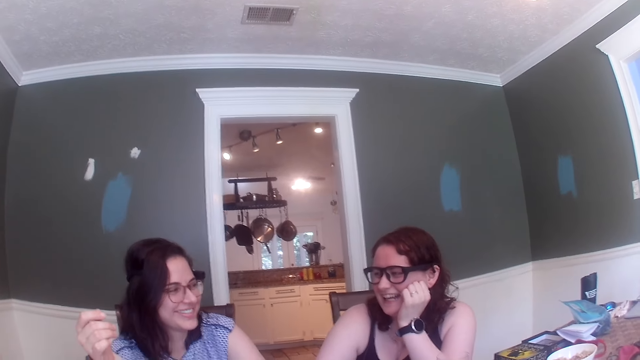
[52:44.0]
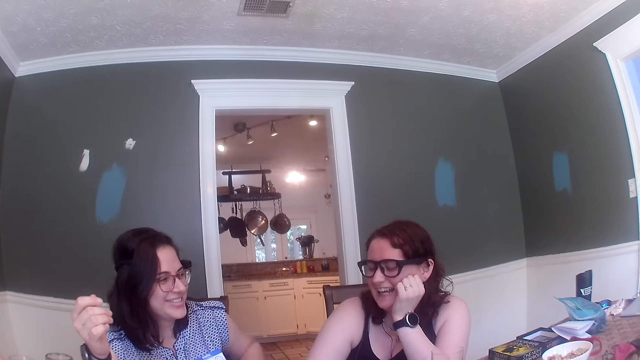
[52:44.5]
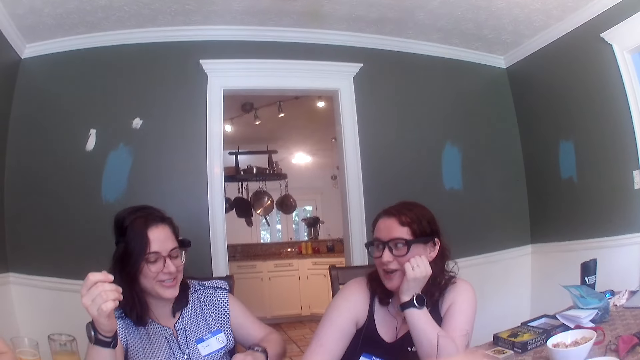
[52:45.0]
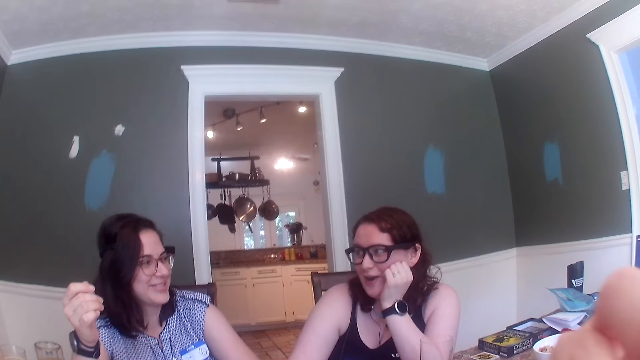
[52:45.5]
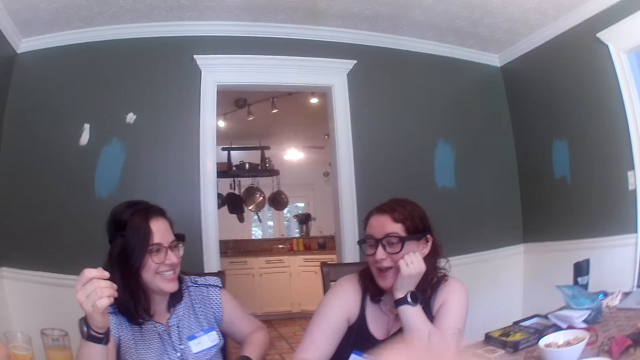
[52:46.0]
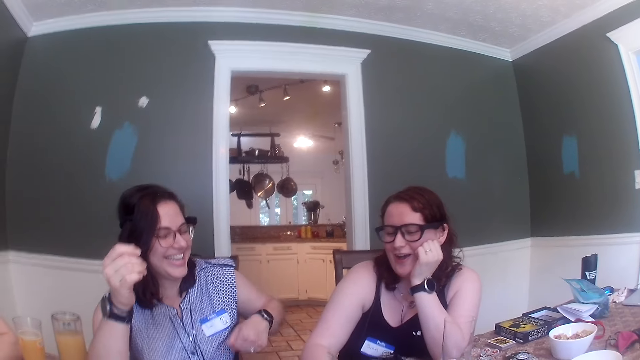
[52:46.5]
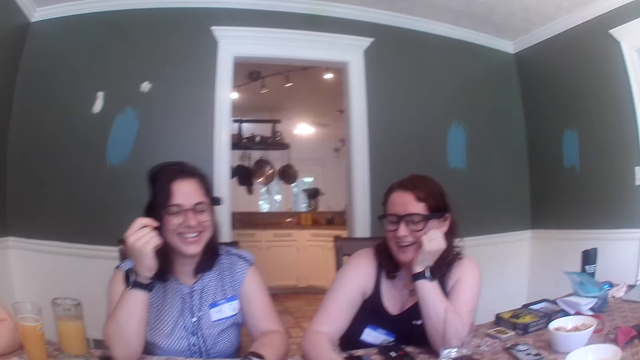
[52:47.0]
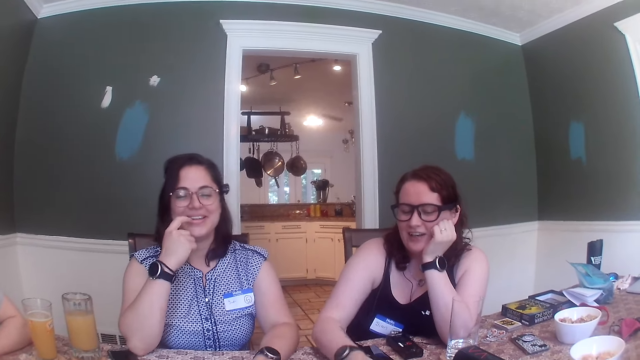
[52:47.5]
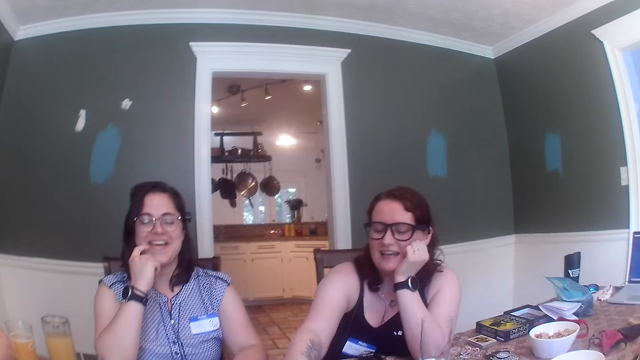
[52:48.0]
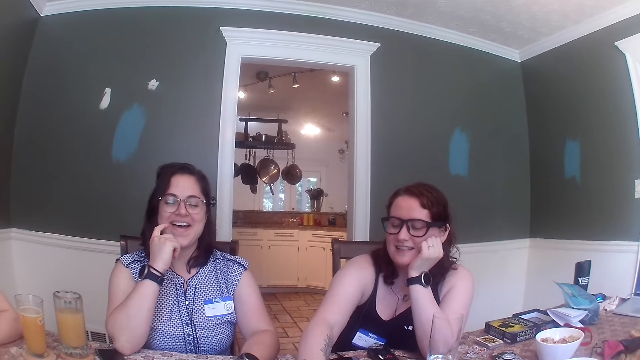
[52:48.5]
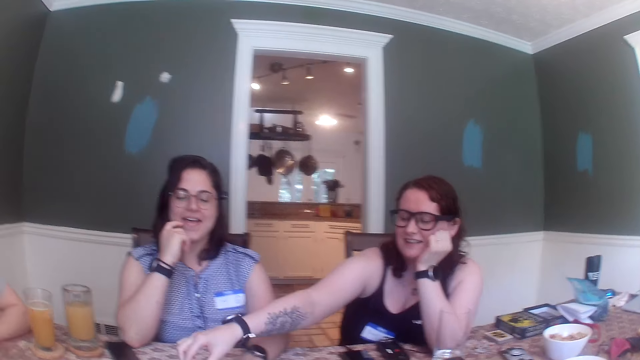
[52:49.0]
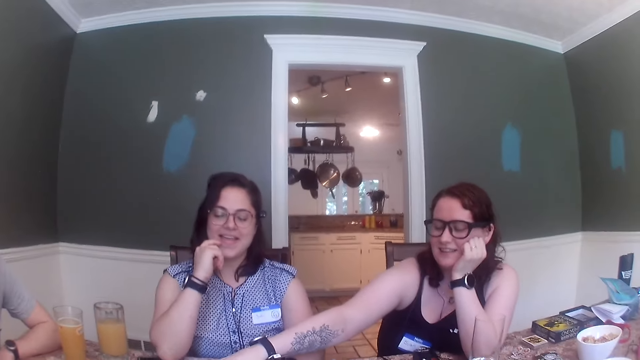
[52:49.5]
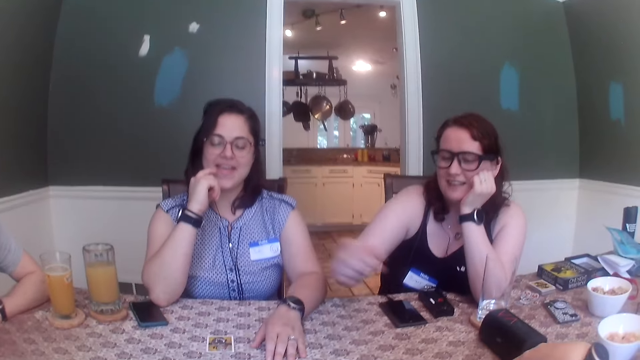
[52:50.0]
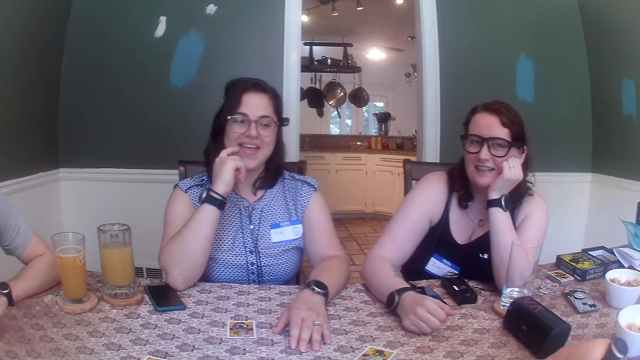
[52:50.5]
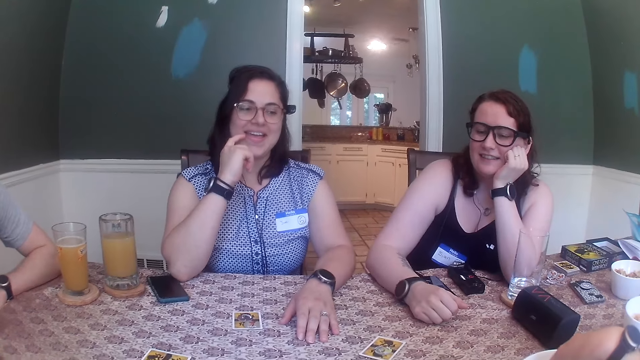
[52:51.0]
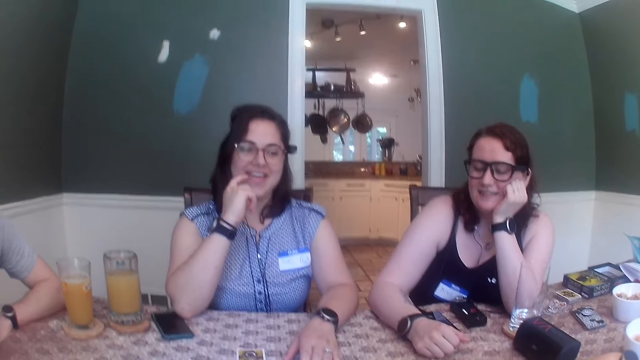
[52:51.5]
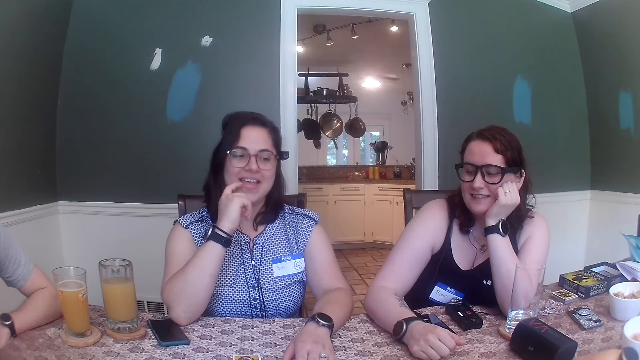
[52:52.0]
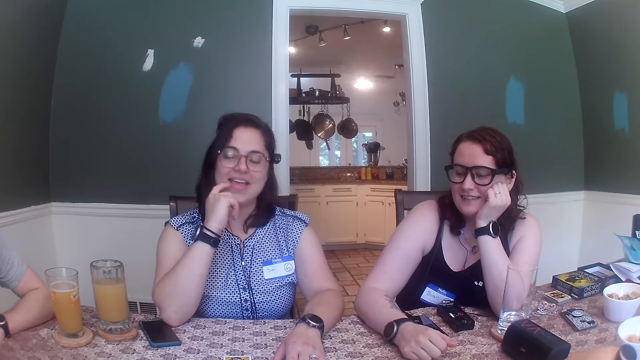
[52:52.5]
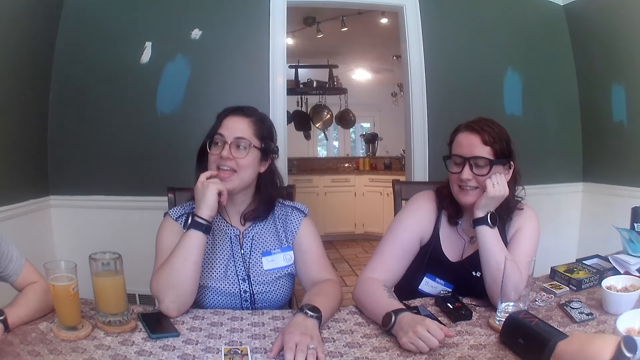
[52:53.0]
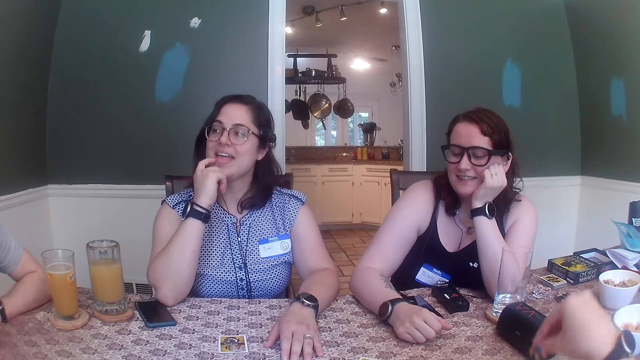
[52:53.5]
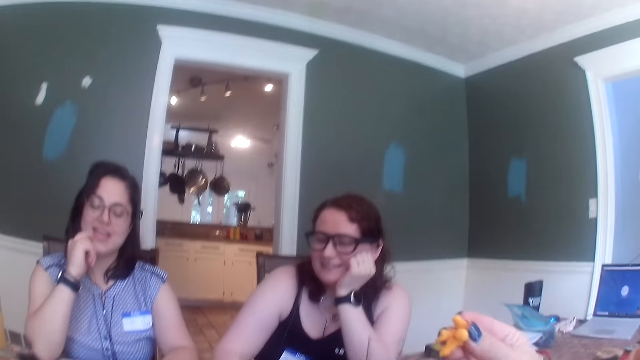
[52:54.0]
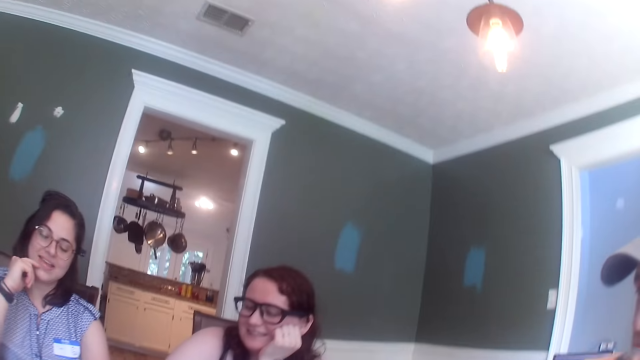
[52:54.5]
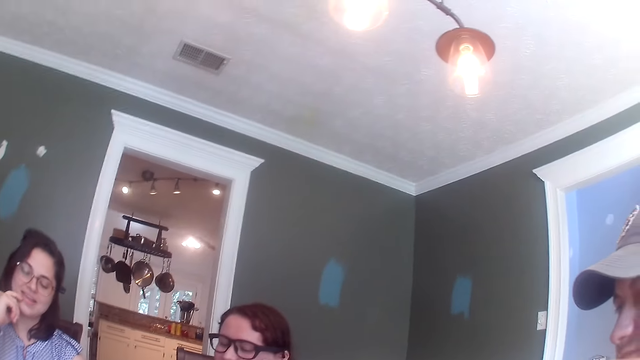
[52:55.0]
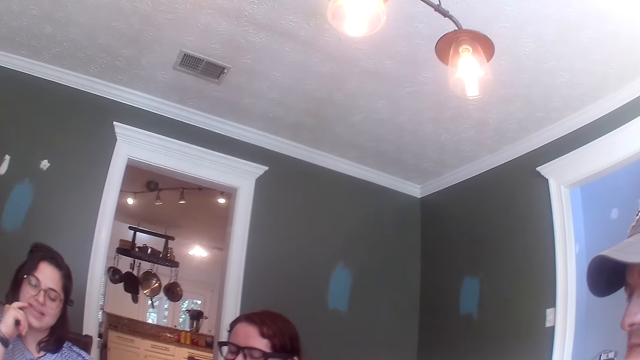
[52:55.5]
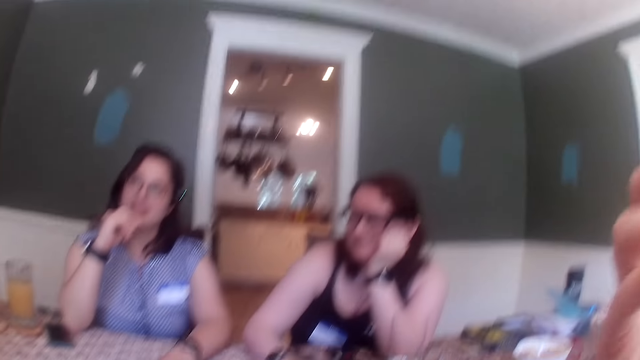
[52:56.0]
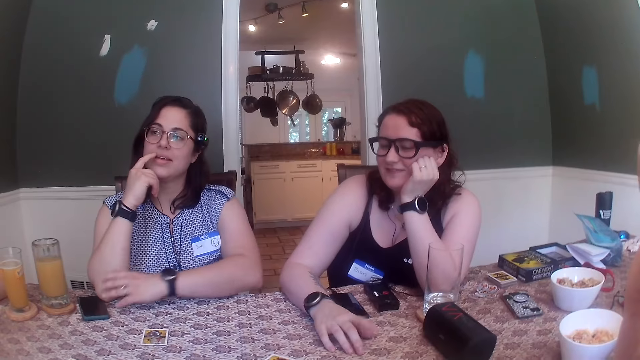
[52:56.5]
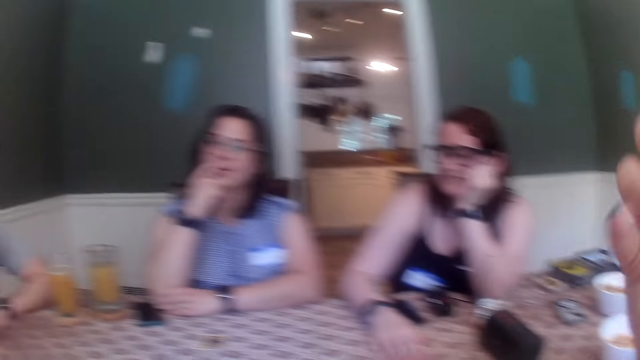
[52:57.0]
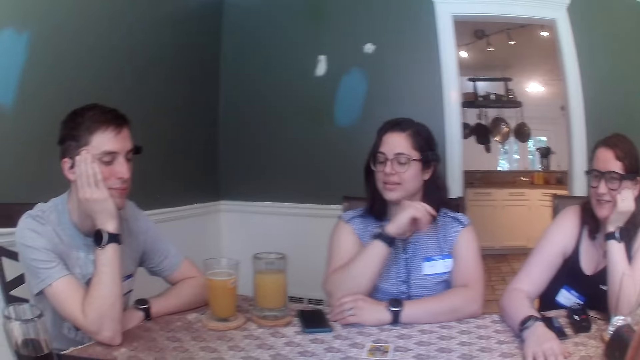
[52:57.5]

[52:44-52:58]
The camera wearer eats some chips from her right hand. A woman talks. Another woman moves her hand. The first woman moves her finger. The camera wearer picks some chips from a plate on the table with her right hand. She eats some chips from her right hand. She looks around.

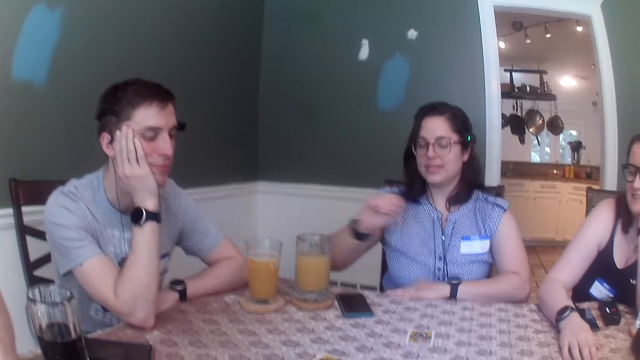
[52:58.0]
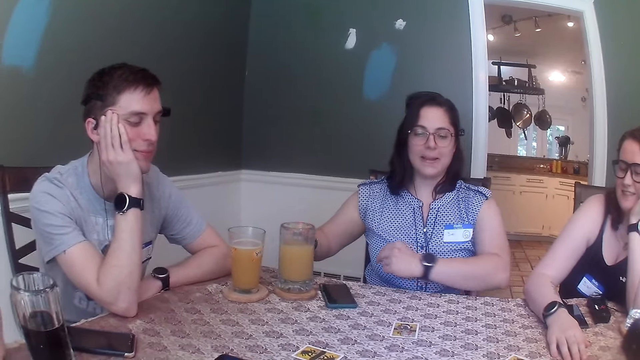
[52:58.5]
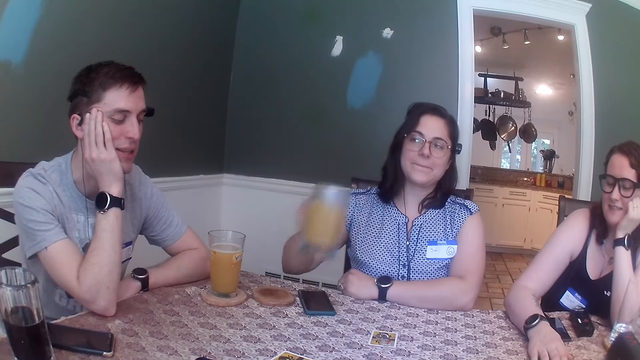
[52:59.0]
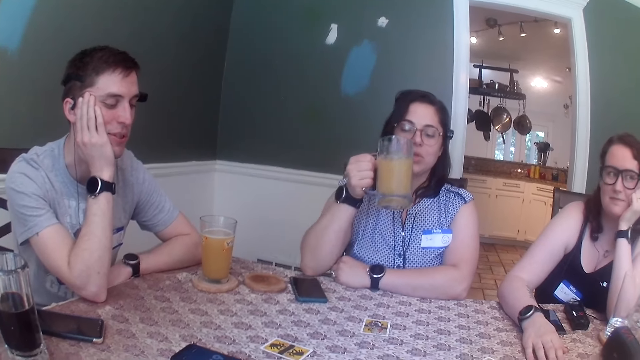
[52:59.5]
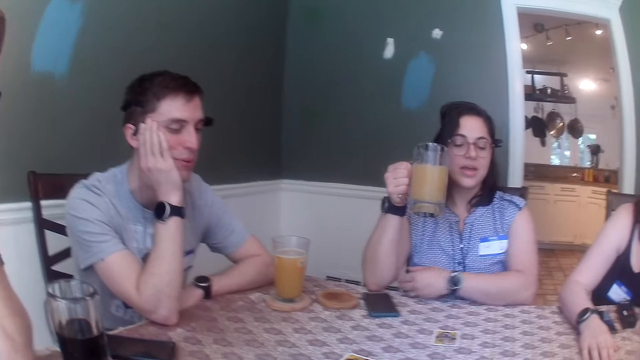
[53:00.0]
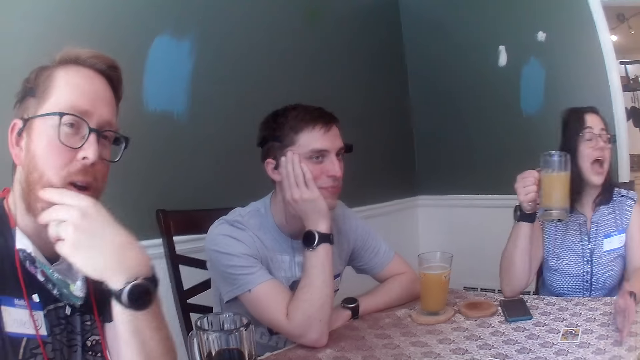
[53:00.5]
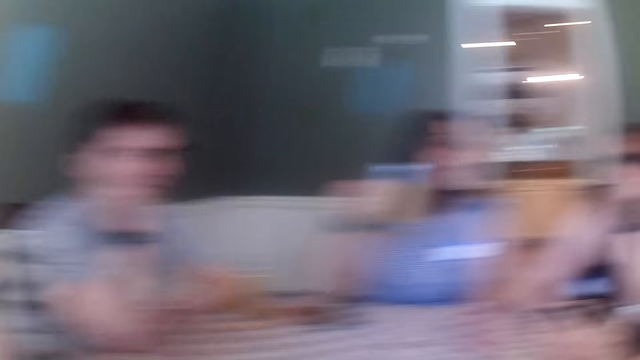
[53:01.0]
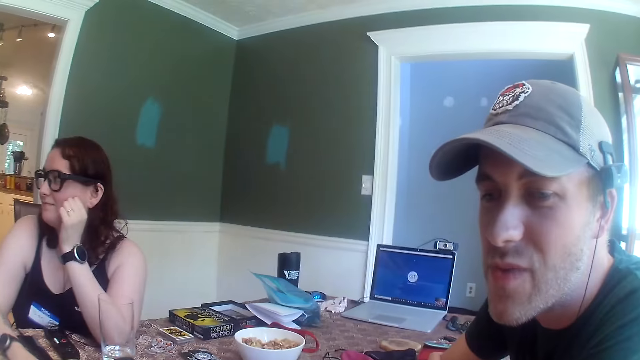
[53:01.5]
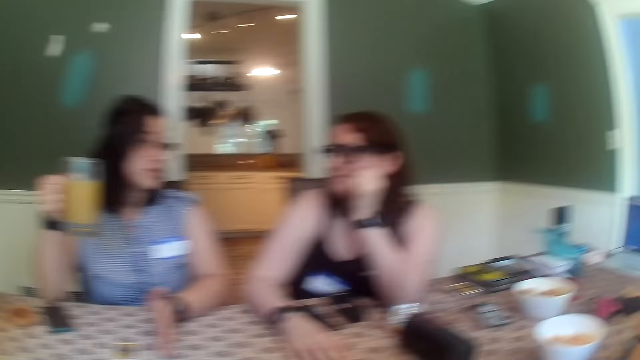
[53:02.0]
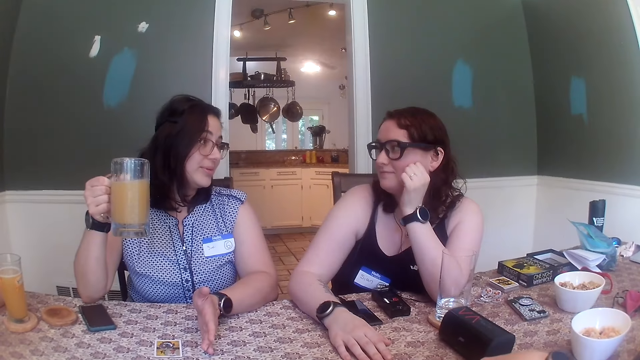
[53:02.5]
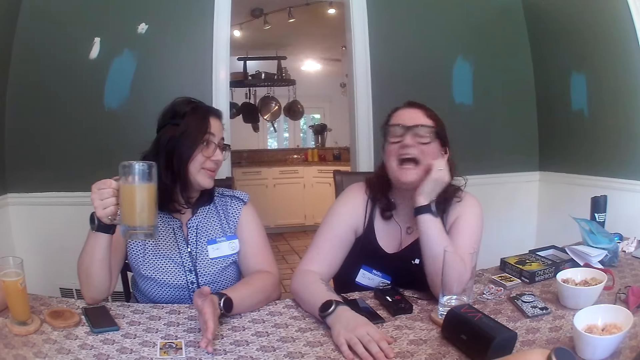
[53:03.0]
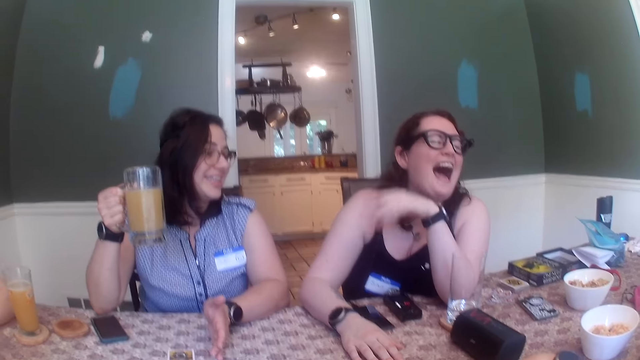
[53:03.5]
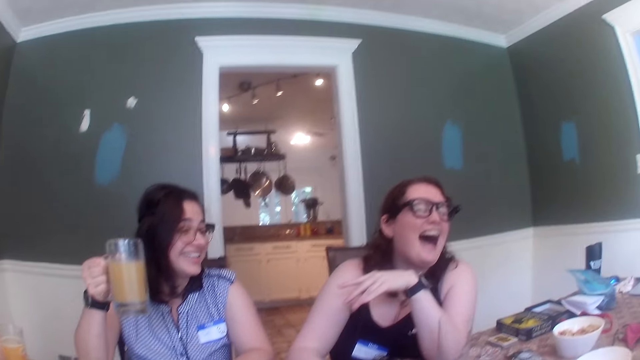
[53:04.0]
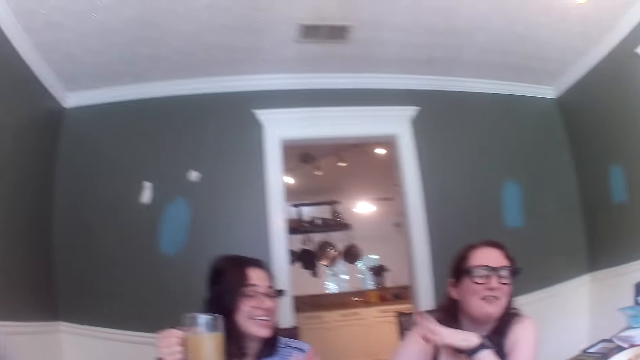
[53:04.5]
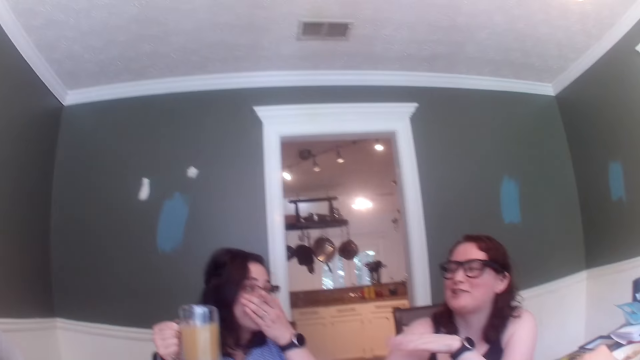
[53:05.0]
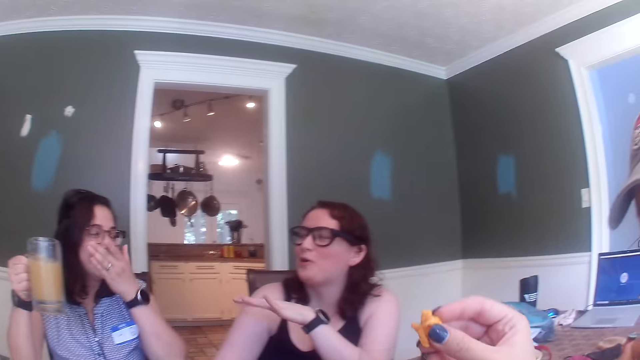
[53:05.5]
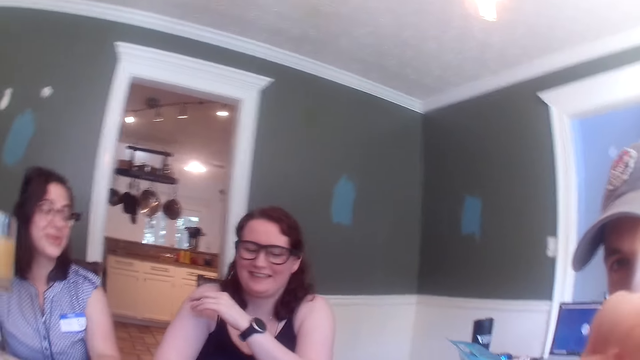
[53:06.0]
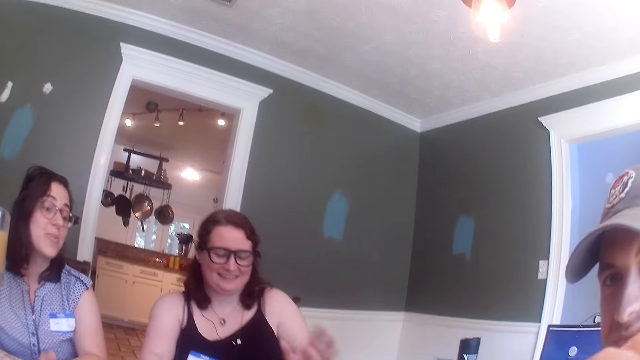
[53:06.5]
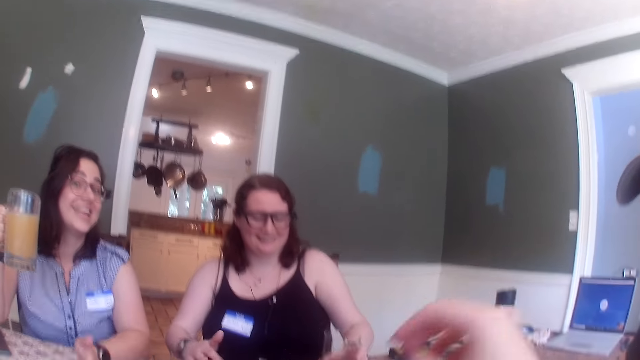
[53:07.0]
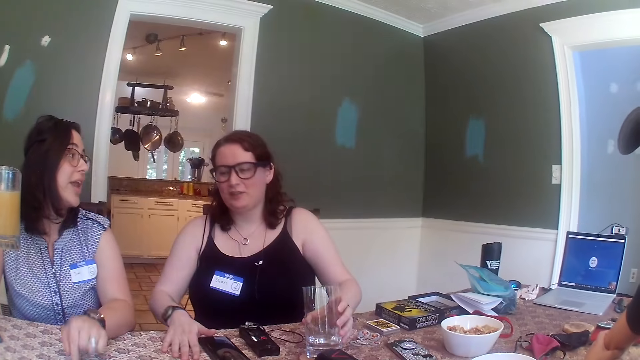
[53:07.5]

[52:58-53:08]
A woman picks up a cup of juice on a coaster on the table with her right hand. She moves her hand. The camera wearer looks at a man. Another woman laughs. The camera wearer picks food. The other woman holds a cup of water on a coaster on the table with her left hand. She picks up the glass of water.
